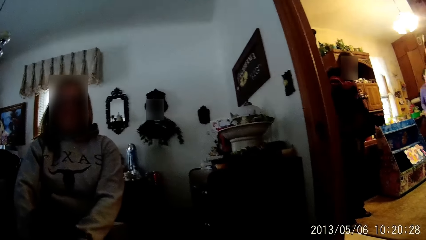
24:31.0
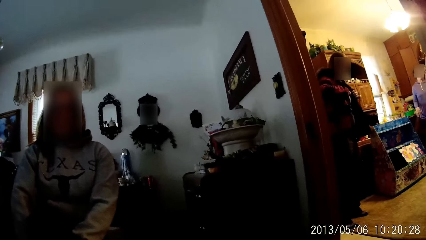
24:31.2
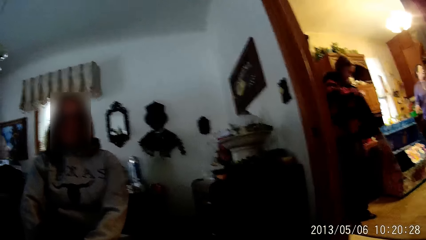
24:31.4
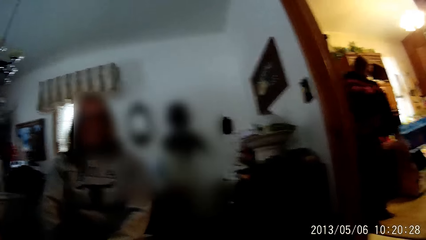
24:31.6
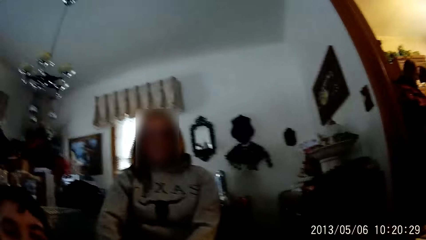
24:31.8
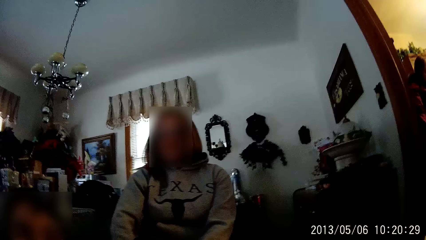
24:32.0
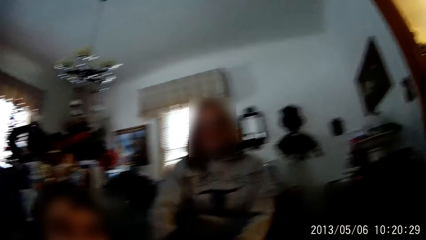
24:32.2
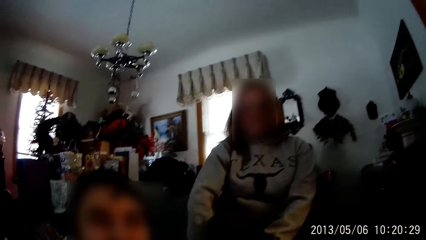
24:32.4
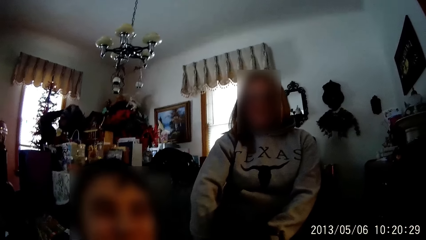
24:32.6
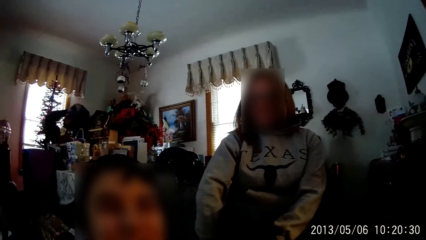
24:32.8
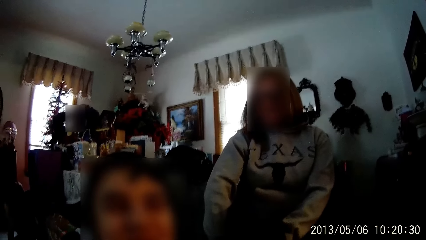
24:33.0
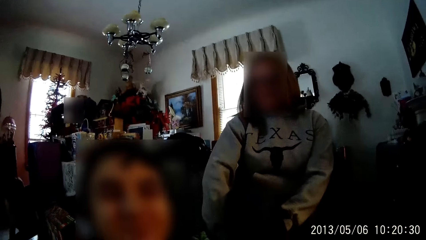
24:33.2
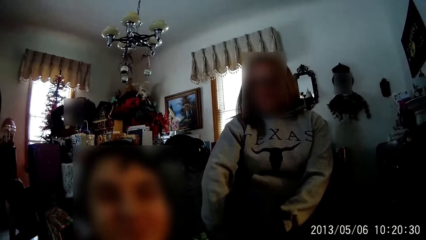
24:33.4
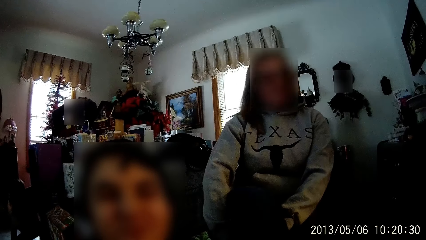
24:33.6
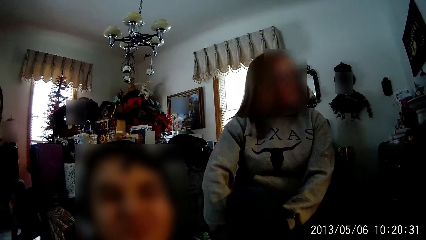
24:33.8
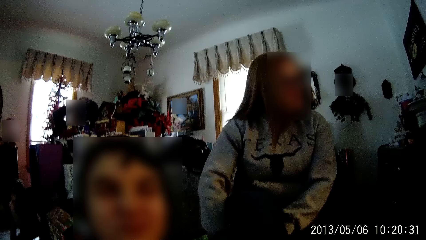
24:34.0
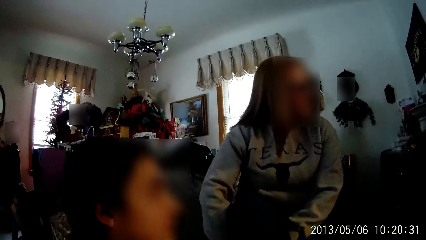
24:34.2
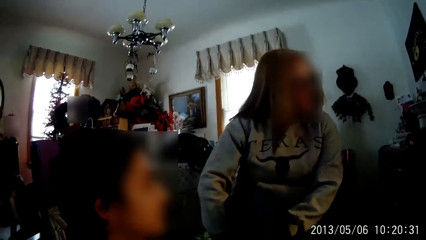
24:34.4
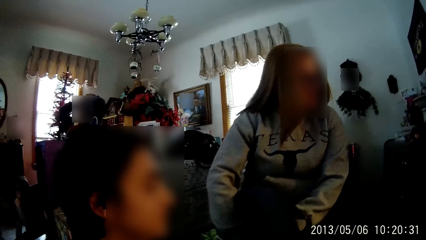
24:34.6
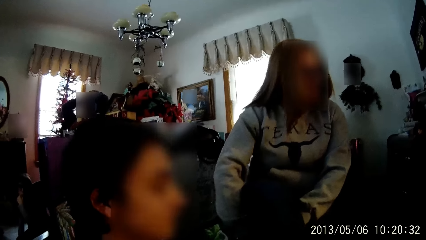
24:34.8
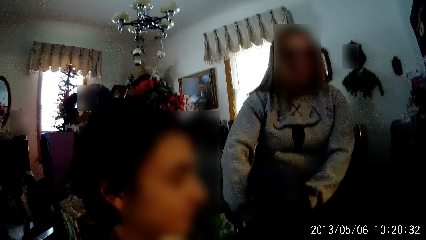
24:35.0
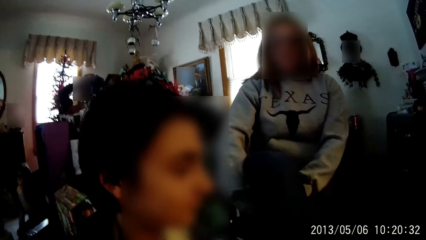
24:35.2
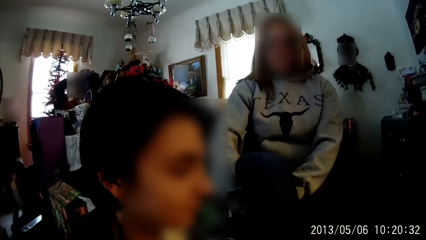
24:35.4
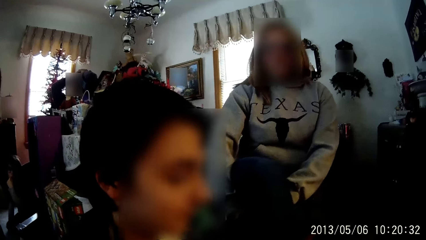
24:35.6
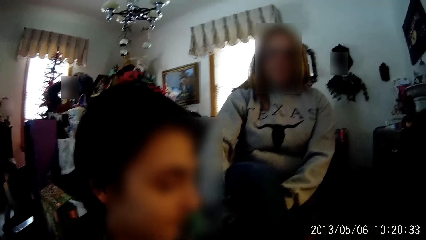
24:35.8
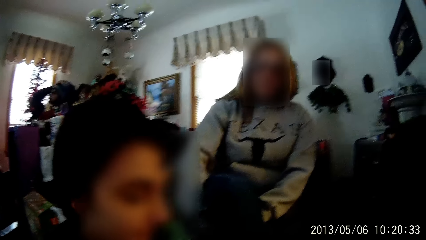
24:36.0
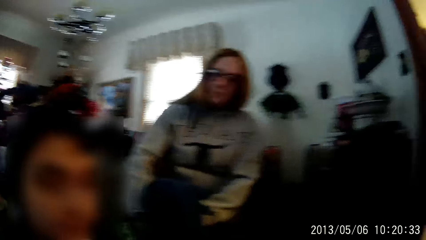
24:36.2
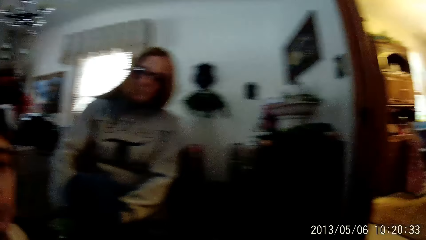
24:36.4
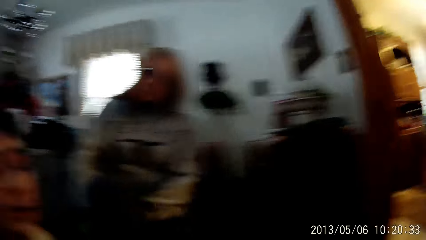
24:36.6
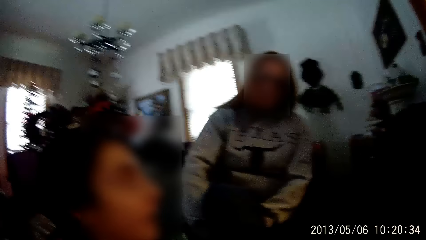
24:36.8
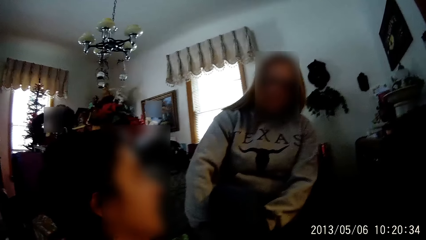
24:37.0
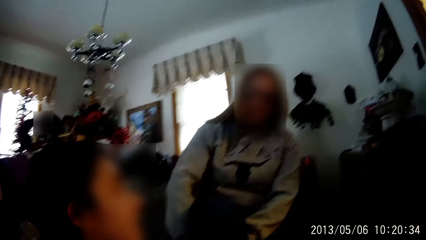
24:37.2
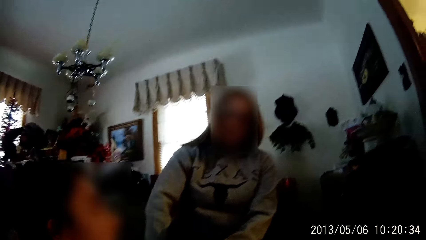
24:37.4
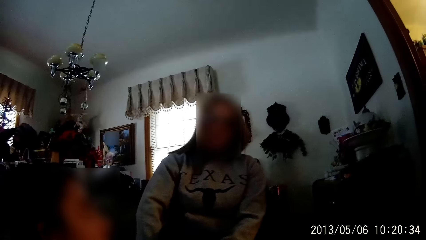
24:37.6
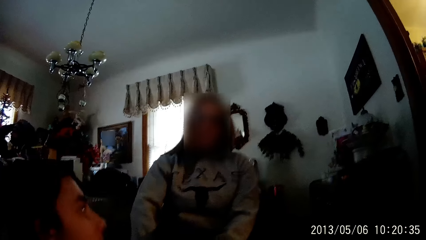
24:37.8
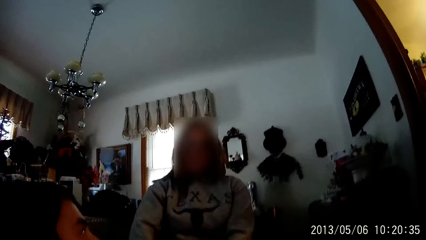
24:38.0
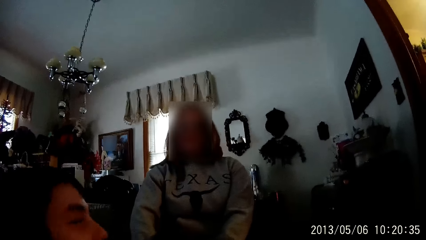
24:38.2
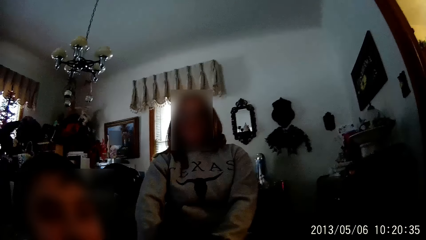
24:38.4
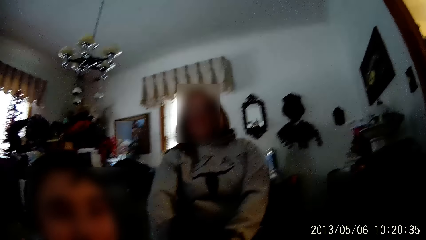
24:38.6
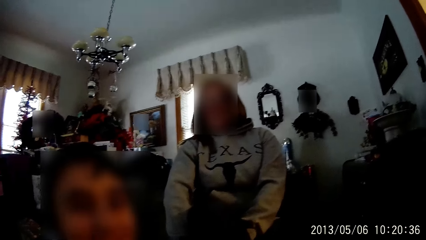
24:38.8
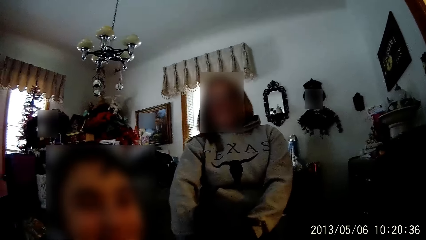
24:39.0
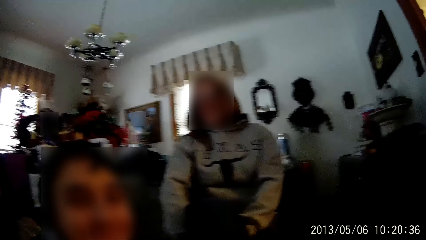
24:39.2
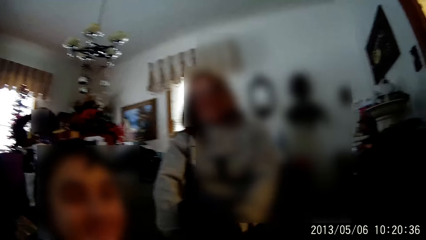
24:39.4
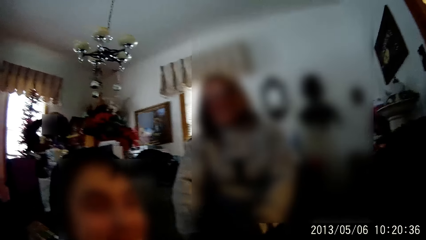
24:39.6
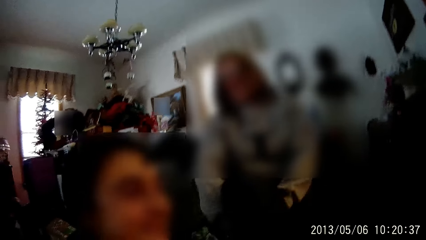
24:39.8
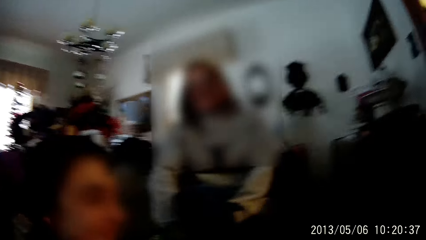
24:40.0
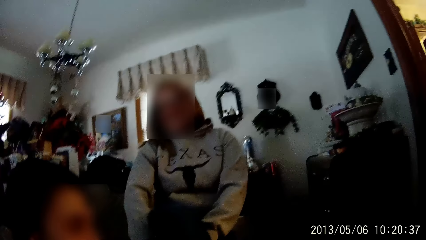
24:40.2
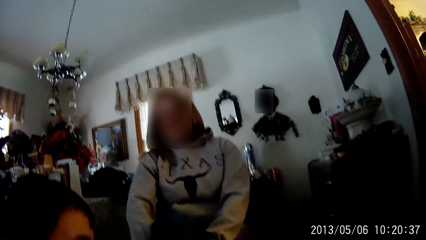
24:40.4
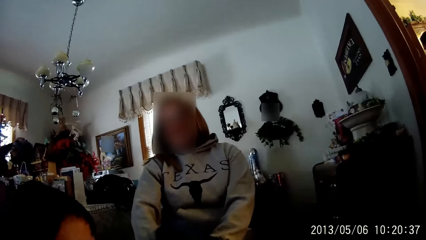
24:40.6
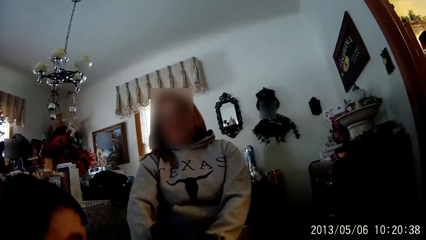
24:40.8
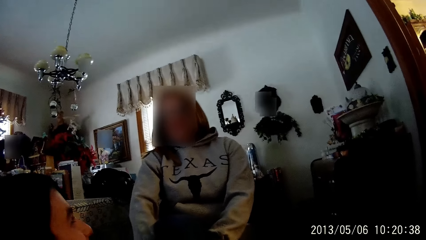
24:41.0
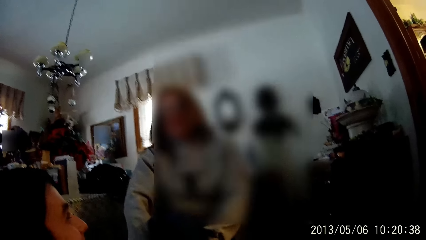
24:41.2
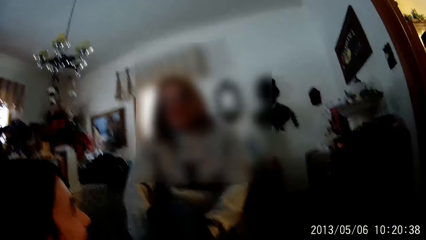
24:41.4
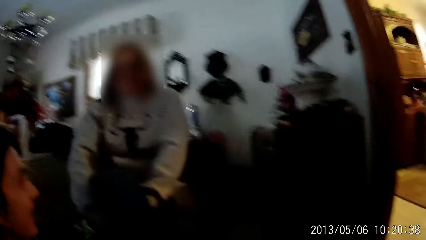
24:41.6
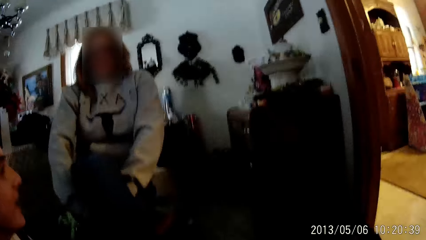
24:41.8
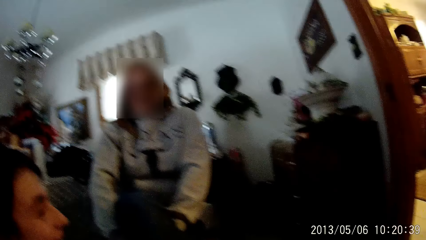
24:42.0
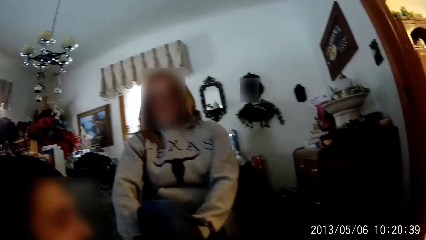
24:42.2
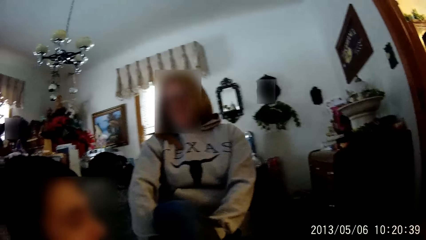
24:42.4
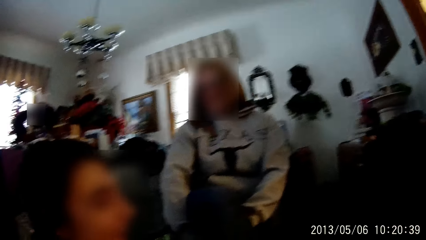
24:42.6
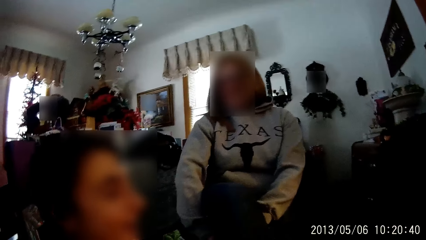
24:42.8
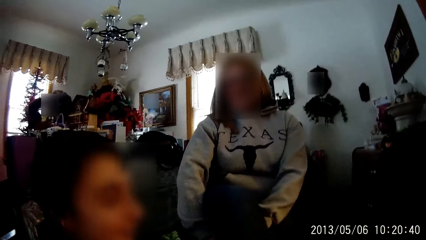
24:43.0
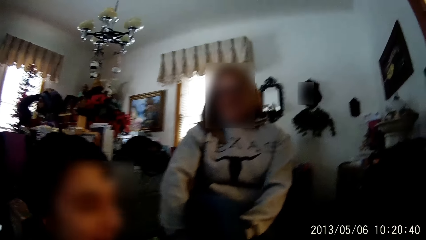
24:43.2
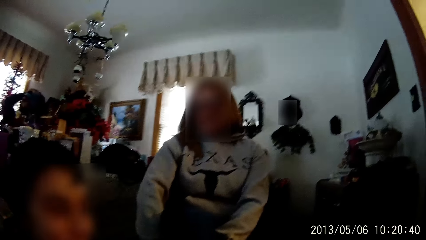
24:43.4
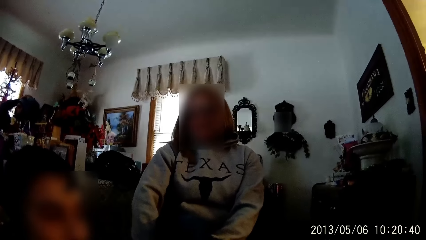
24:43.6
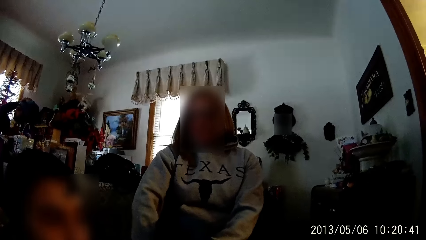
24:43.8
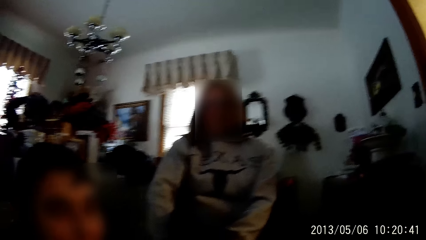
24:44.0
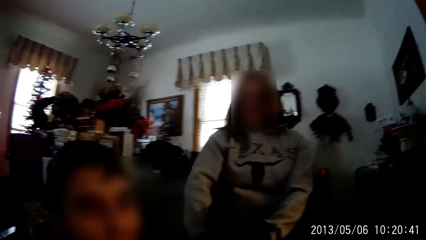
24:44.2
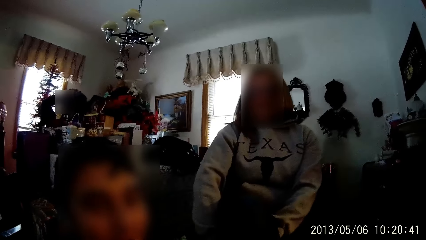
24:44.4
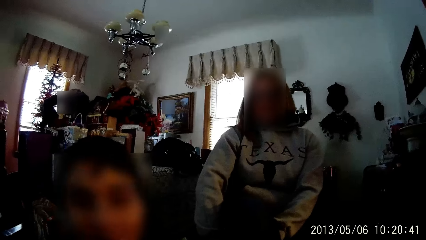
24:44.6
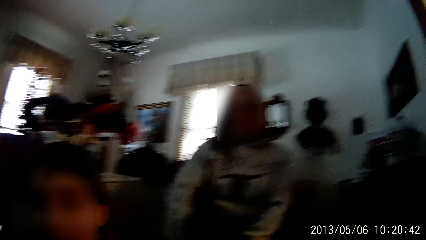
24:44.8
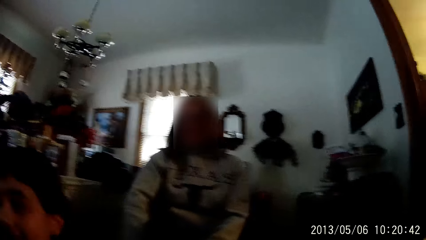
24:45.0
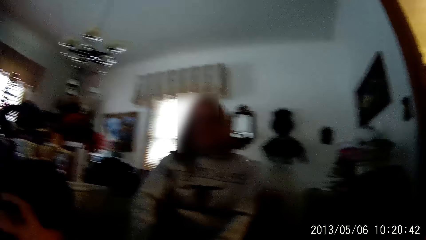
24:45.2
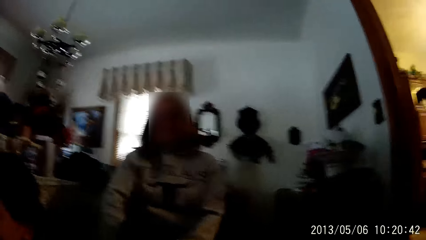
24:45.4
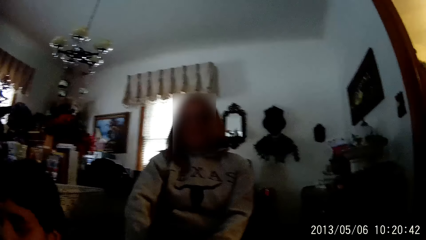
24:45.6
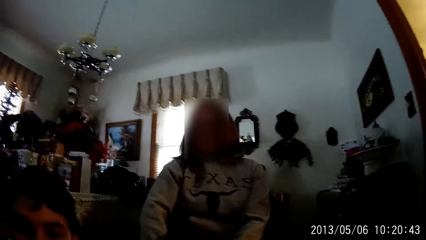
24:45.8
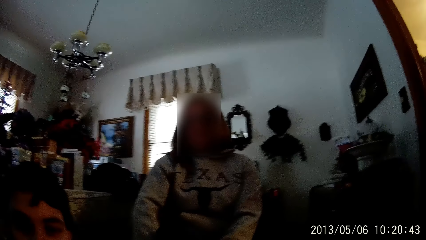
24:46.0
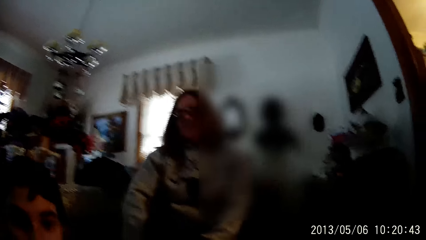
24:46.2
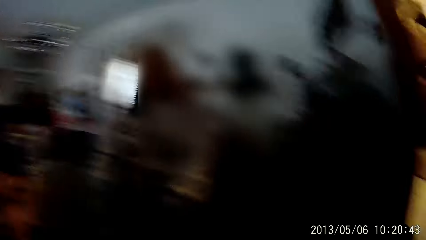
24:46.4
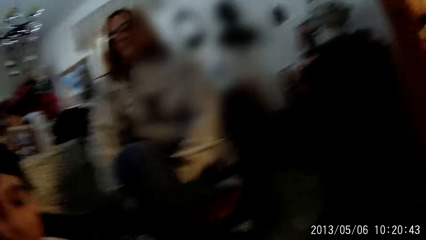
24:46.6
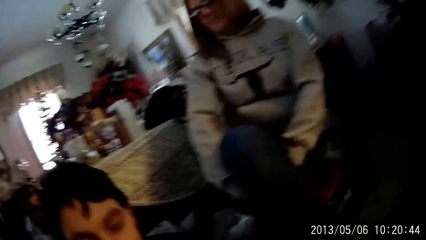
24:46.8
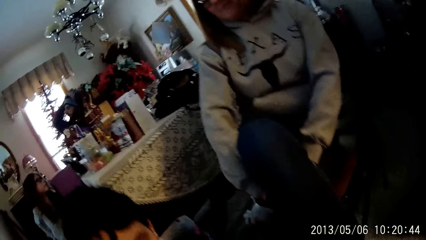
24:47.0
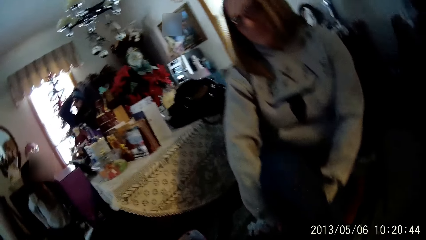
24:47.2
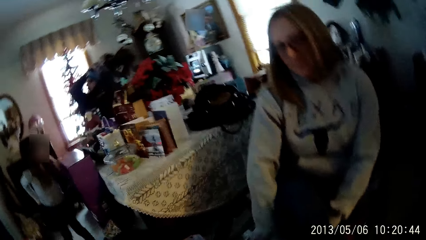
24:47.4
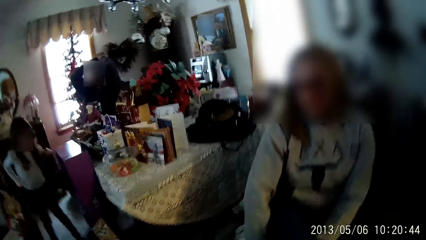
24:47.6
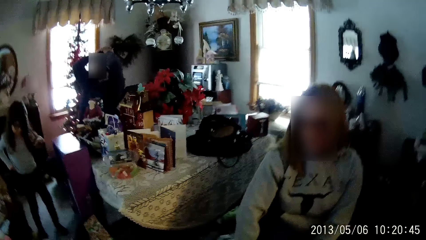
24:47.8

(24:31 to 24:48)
The camera wearer talks to a woman and another woman.
